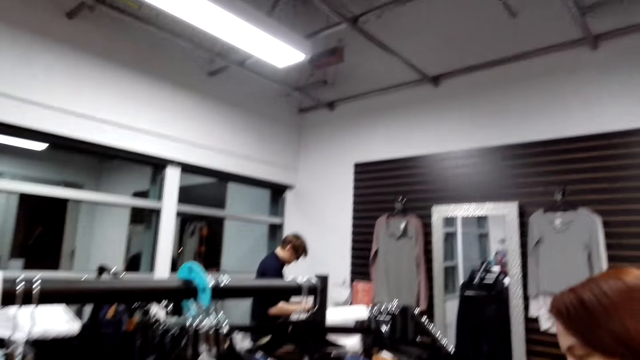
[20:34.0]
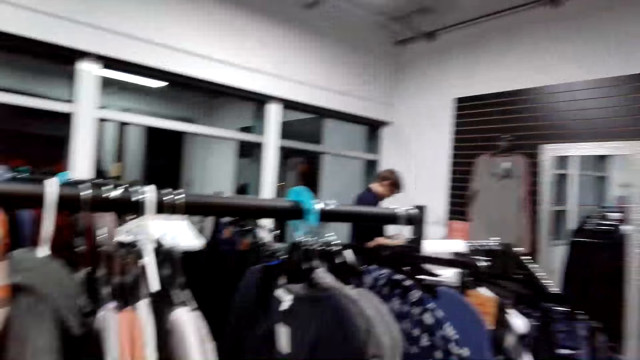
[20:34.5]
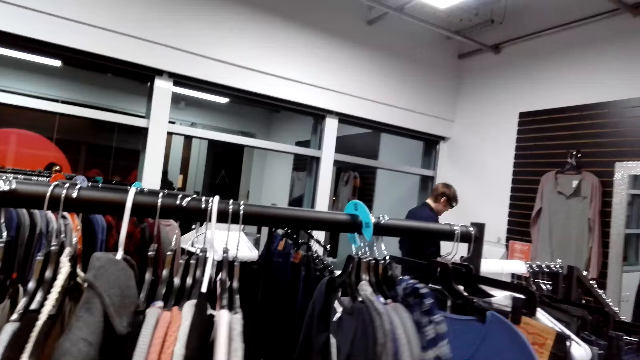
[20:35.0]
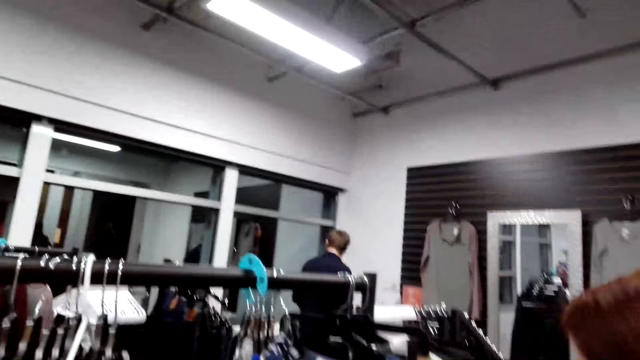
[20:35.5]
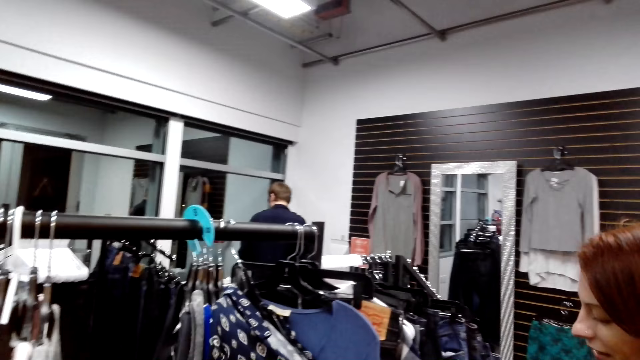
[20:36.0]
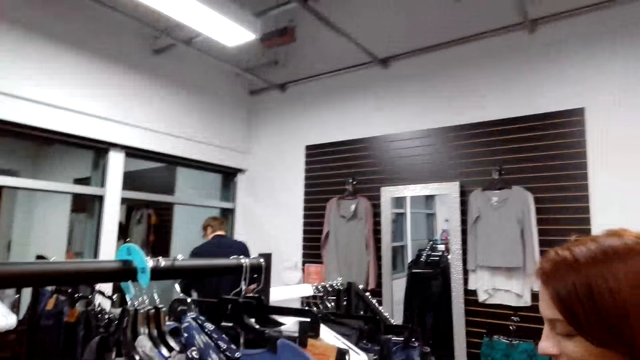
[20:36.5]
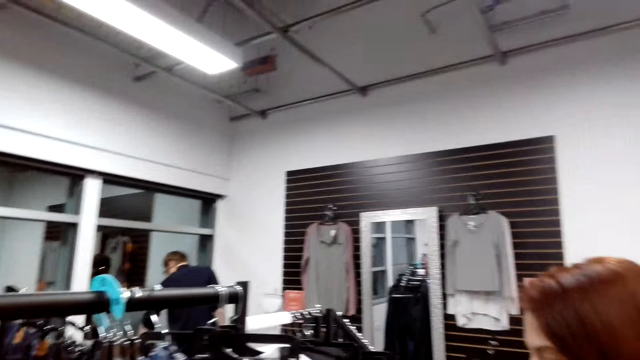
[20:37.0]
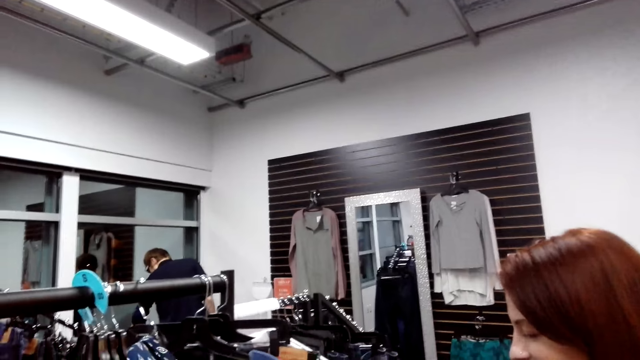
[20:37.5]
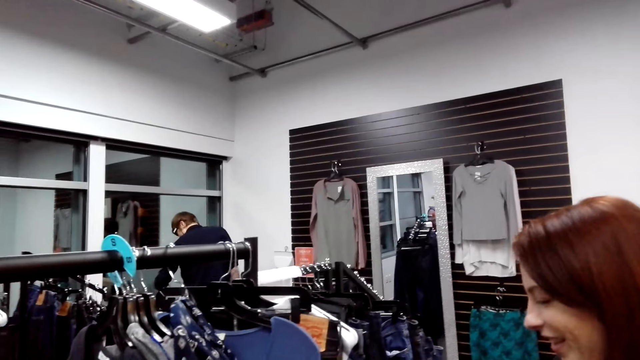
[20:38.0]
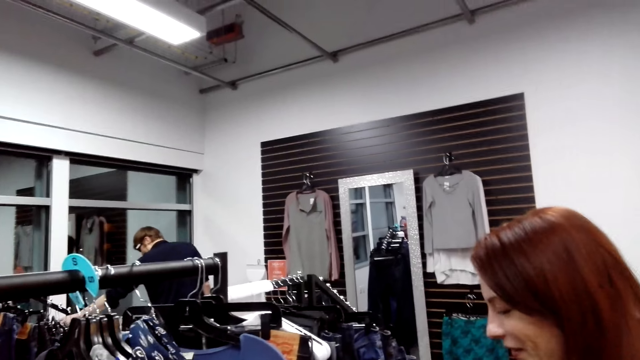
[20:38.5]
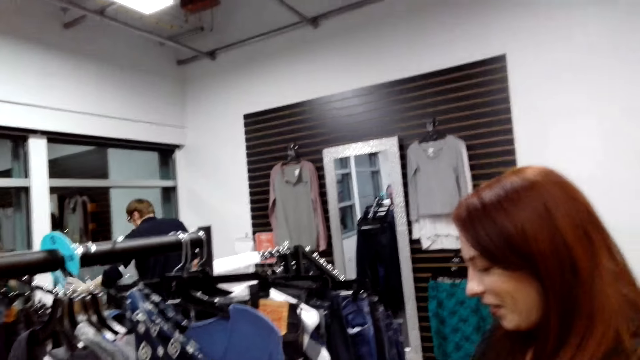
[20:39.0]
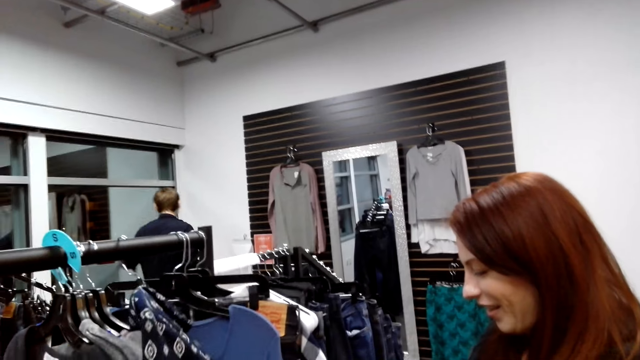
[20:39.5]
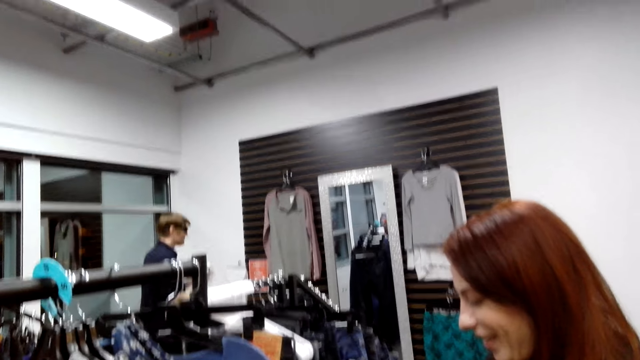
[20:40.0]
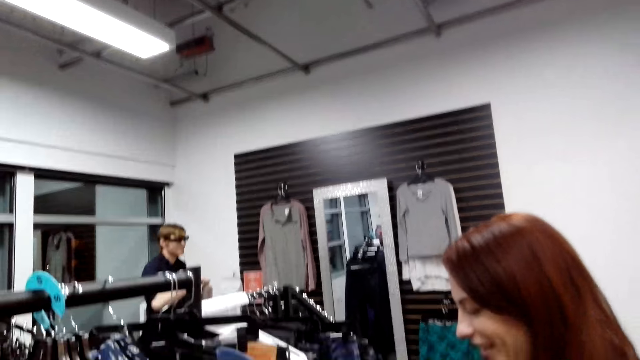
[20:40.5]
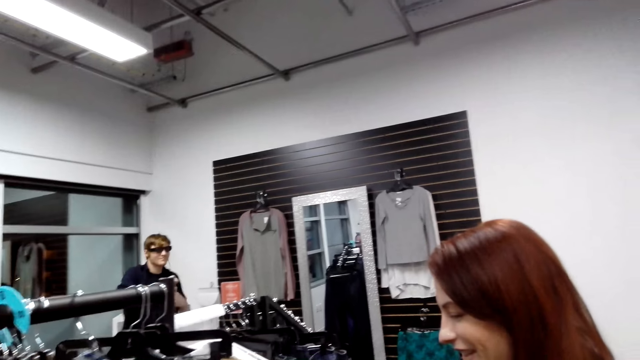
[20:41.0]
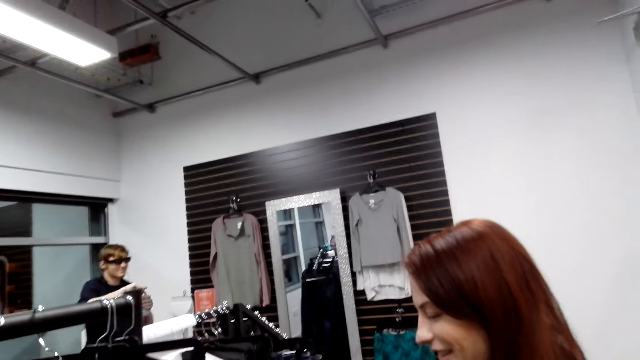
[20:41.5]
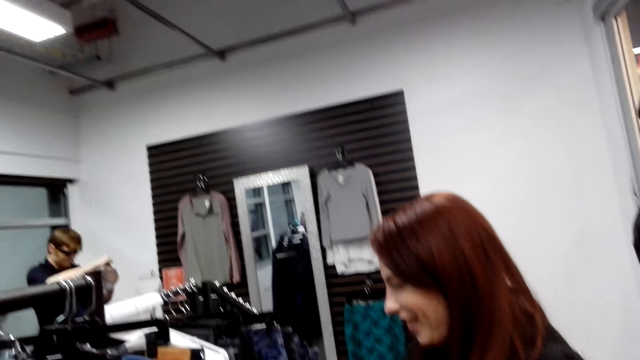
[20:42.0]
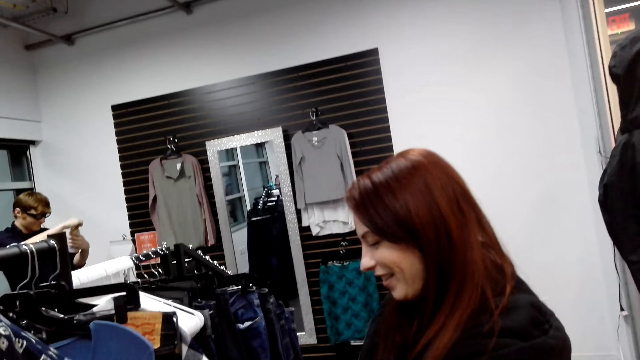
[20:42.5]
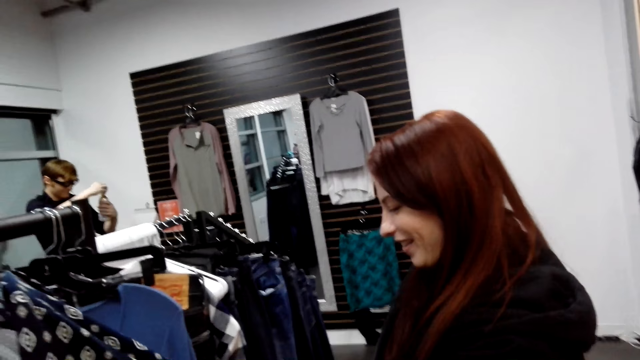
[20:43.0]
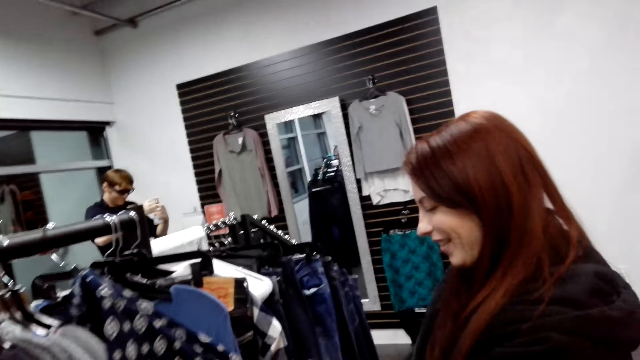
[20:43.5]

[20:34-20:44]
A lady looks at the clothes. A man moves the hand. The lady looks at the clothes. The man looks at the bottle.

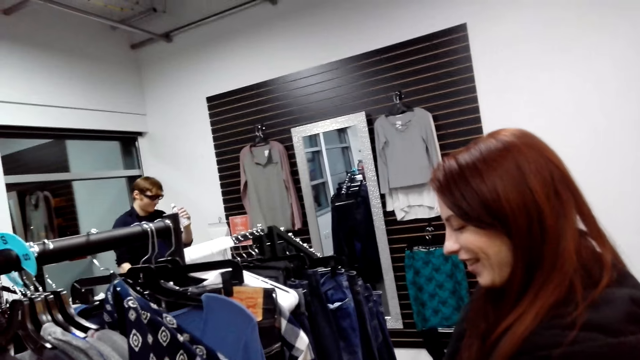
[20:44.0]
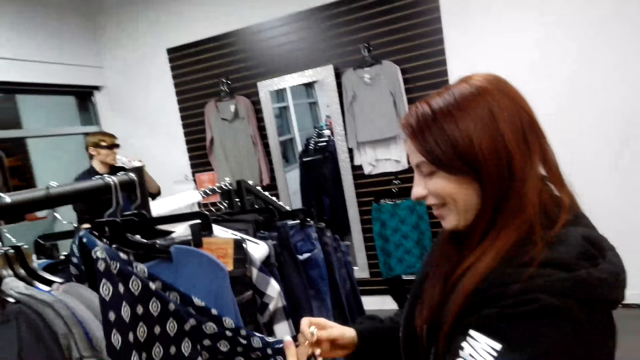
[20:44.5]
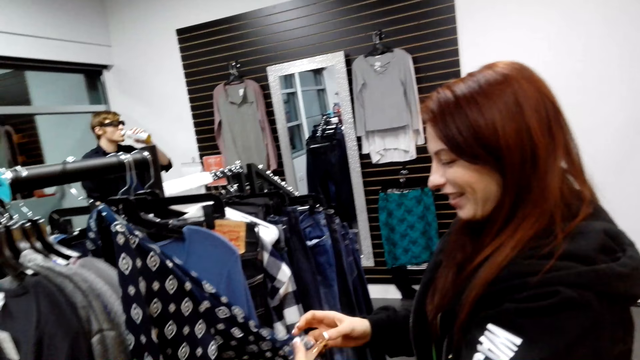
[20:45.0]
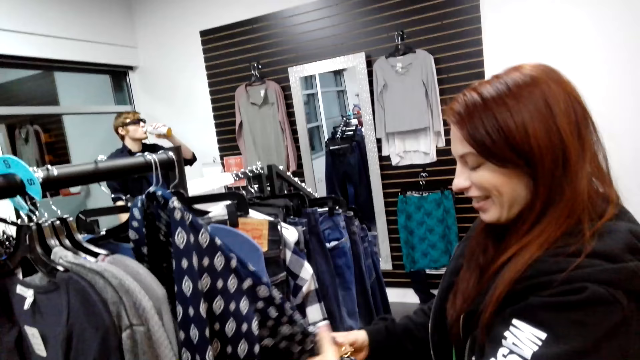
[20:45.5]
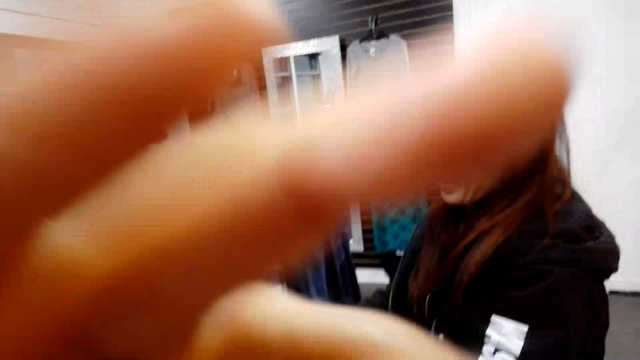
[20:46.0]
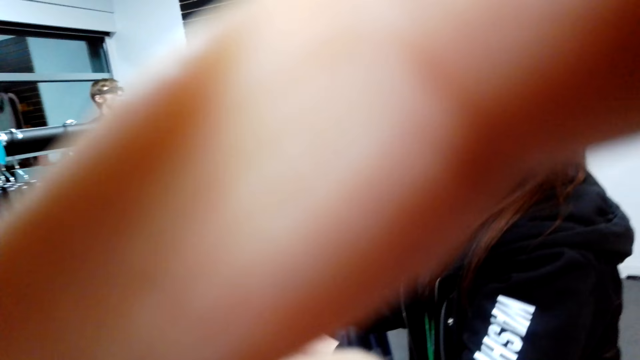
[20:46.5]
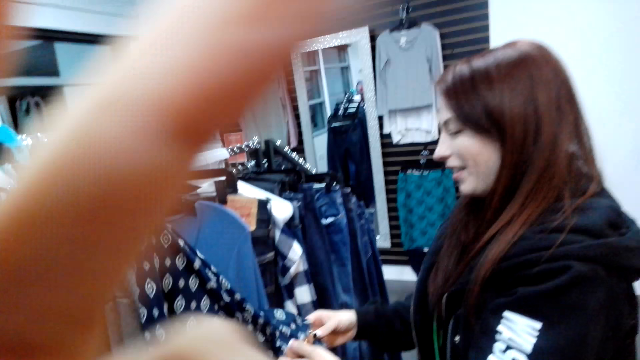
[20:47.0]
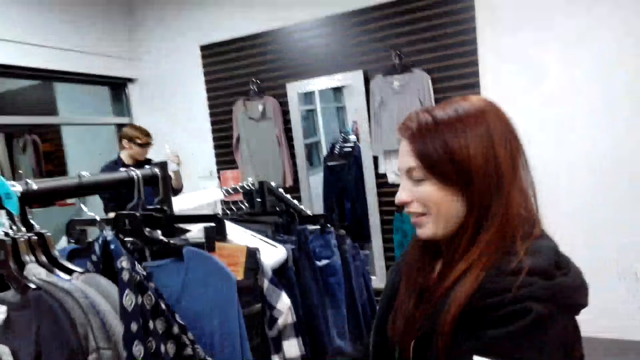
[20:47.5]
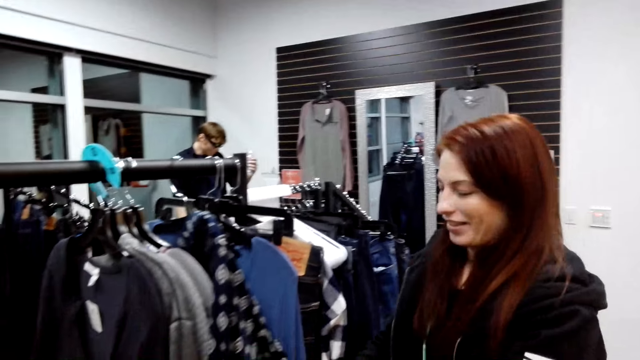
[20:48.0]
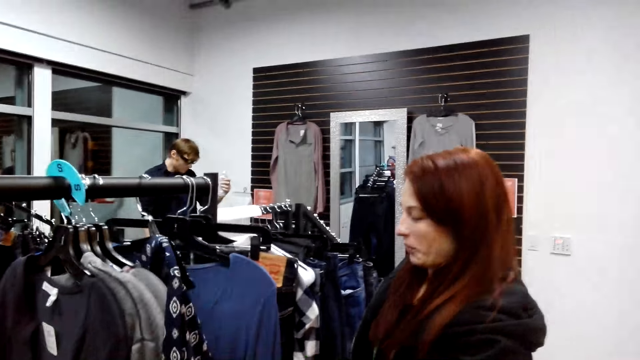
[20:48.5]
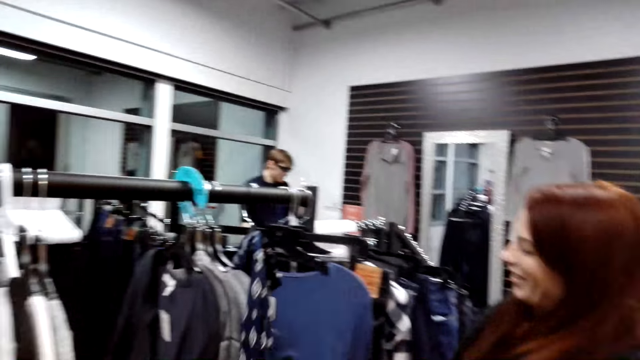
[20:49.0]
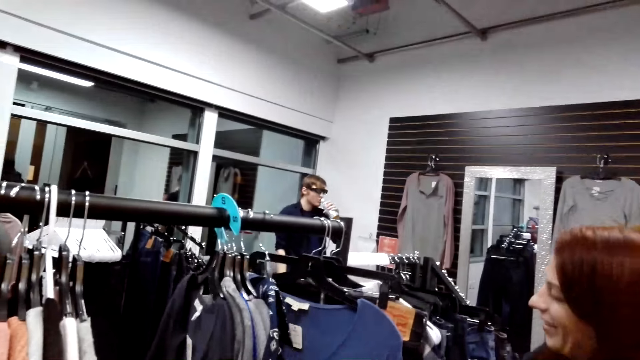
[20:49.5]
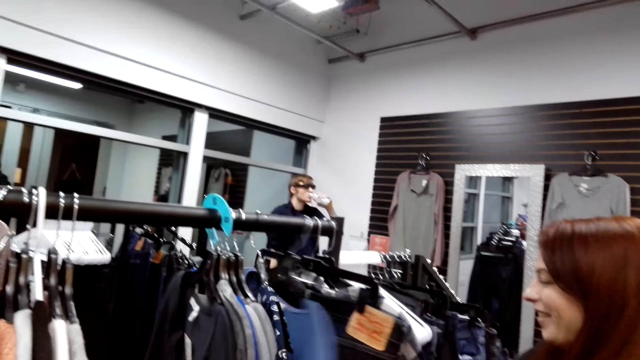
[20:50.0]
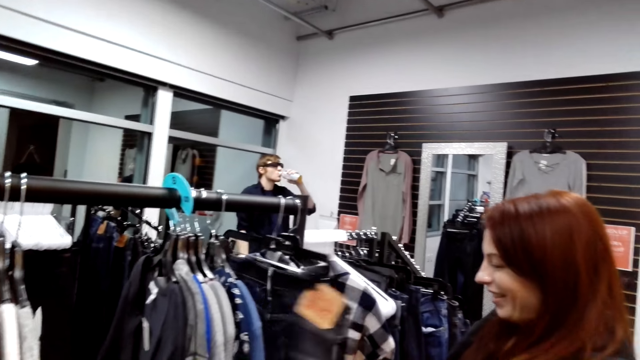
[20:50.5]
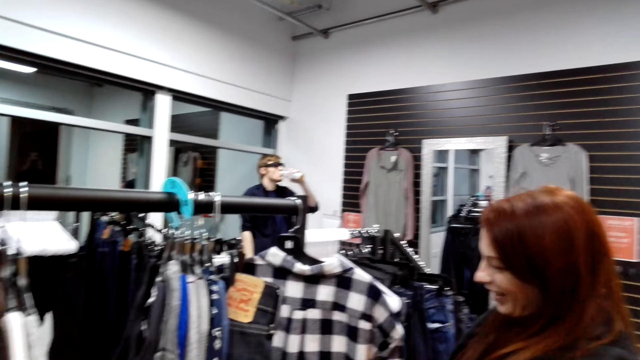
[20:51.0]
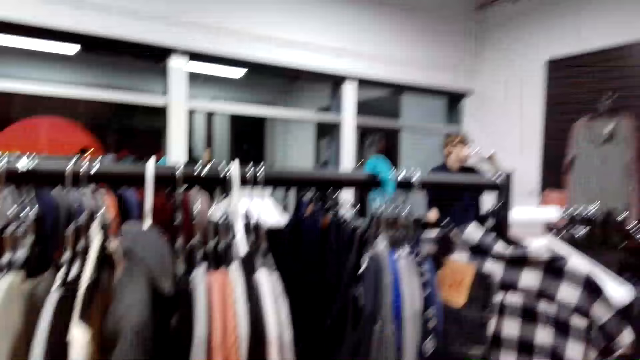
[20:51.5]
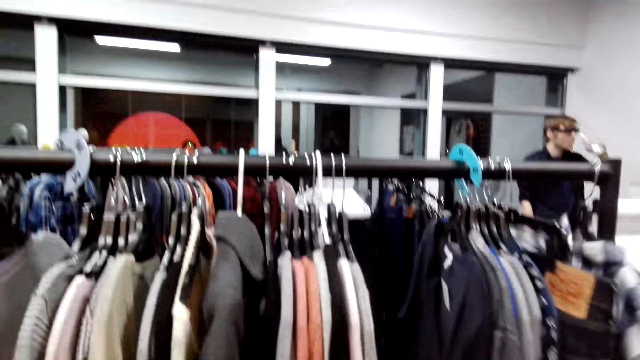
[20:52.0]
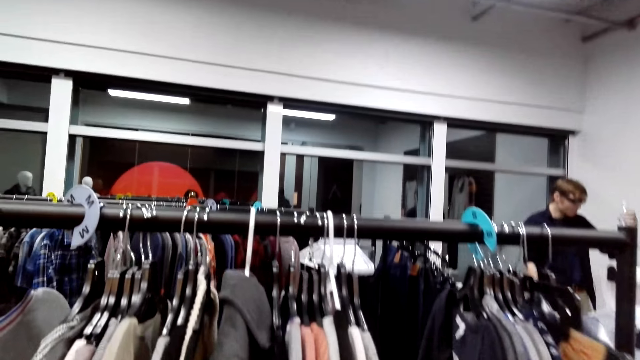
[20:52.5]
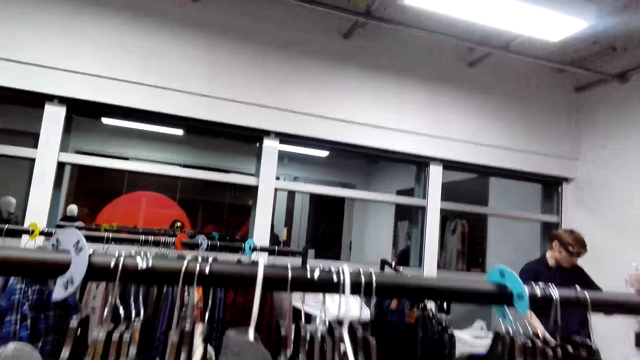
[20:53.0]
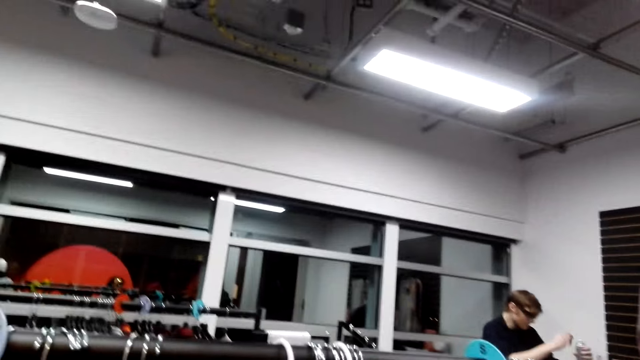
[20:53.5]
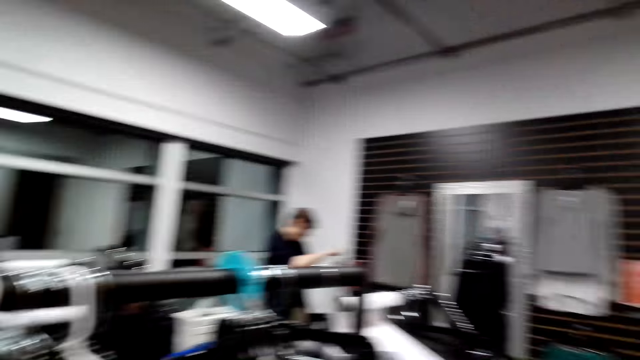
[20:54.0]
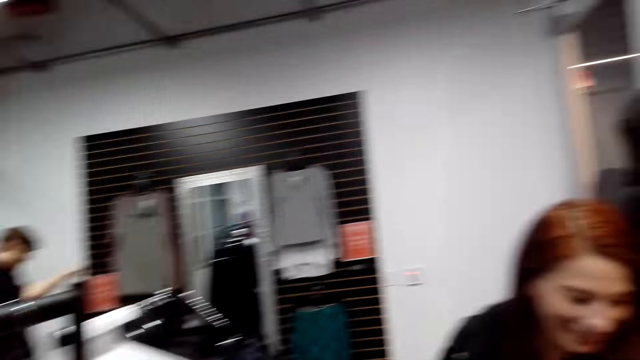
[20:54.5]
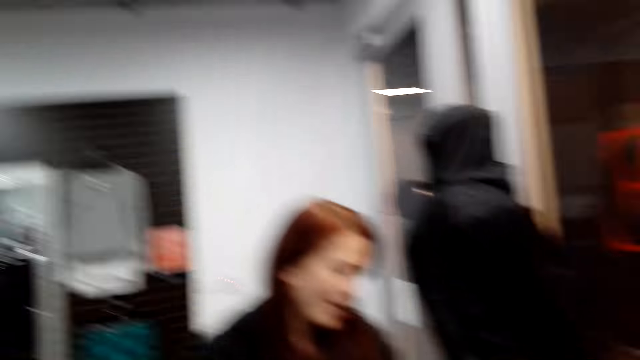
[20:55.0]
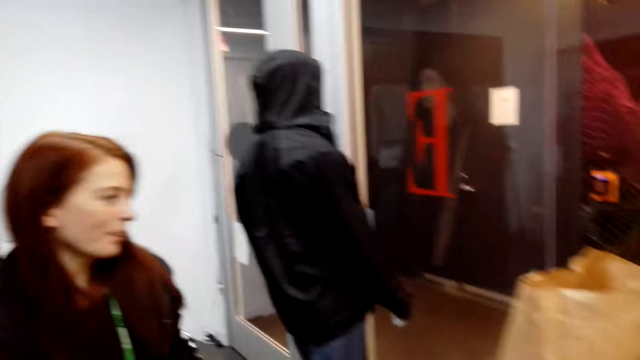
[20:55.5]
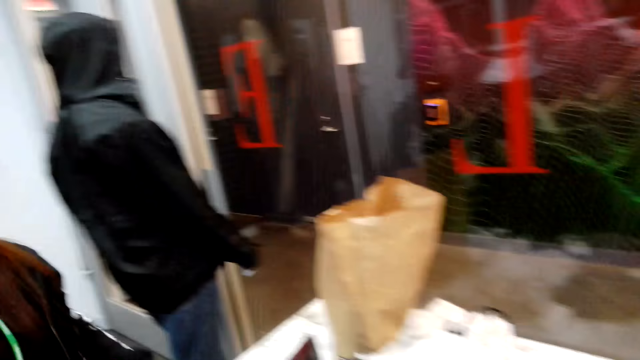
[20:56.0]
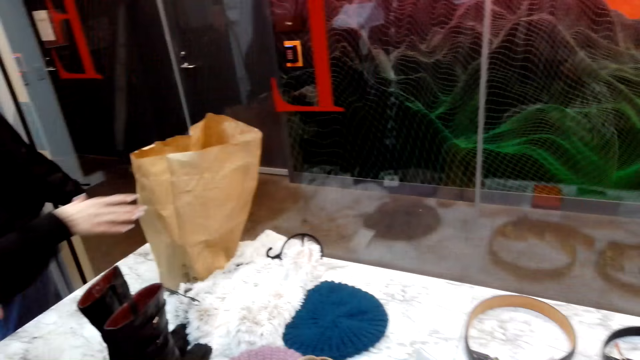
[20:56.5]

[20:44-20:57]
A man drinks something. A lady looks at the clothes. The camera wearer moves the hand. The lady looks at the clothes. The camera wearer looks around. The lady steps forward and picks up the packet.
